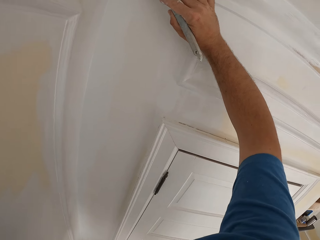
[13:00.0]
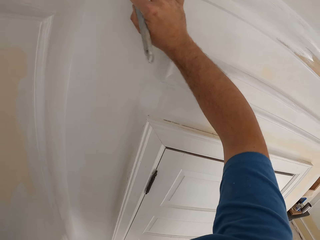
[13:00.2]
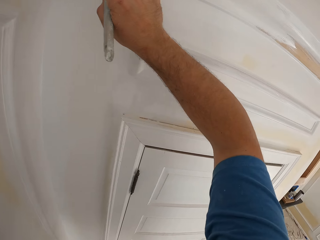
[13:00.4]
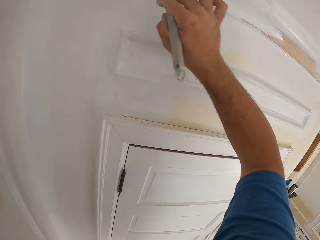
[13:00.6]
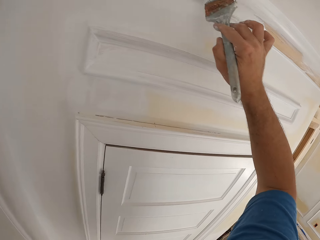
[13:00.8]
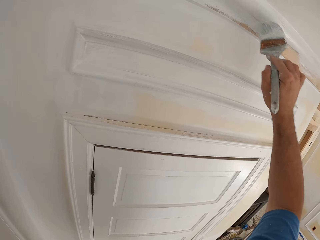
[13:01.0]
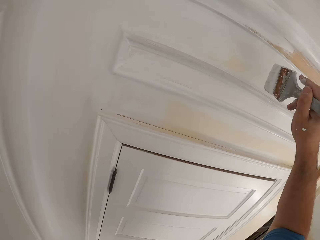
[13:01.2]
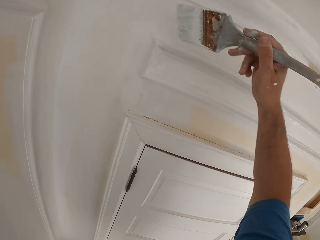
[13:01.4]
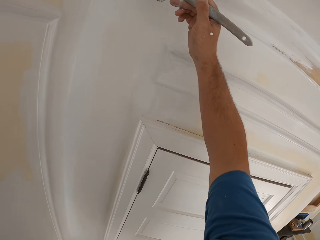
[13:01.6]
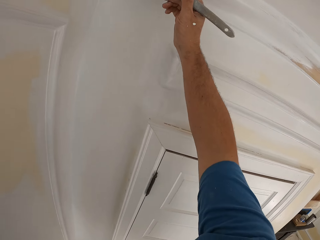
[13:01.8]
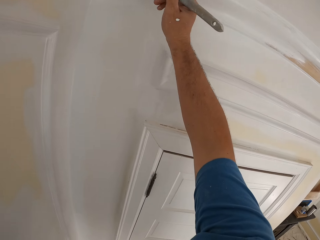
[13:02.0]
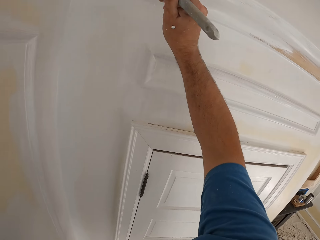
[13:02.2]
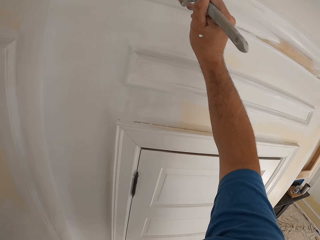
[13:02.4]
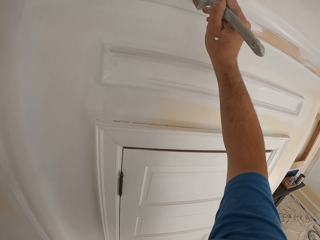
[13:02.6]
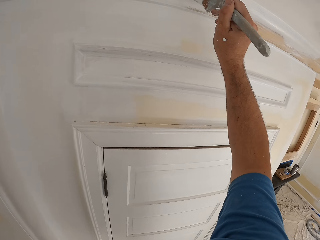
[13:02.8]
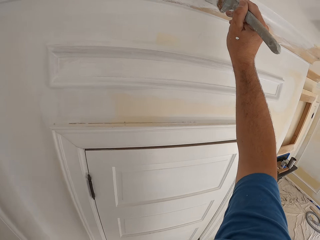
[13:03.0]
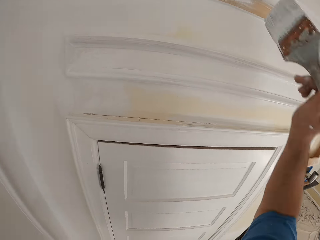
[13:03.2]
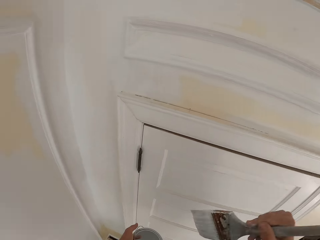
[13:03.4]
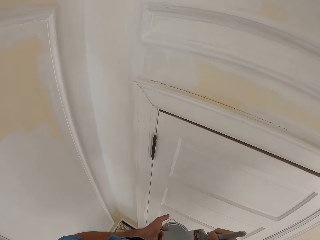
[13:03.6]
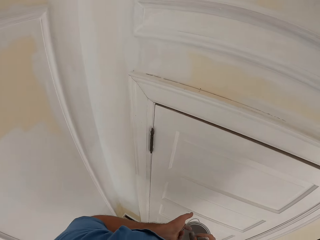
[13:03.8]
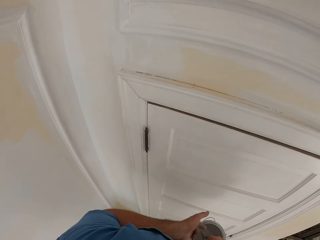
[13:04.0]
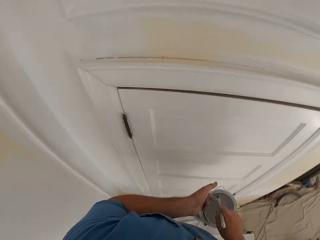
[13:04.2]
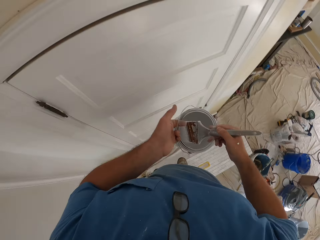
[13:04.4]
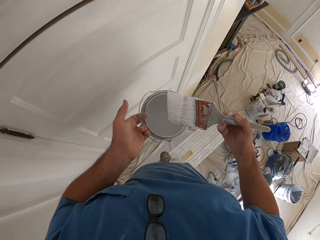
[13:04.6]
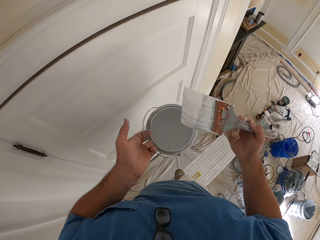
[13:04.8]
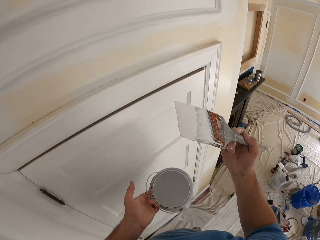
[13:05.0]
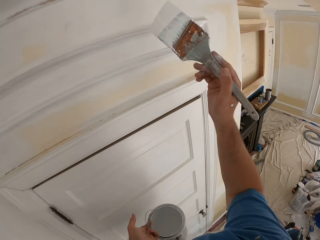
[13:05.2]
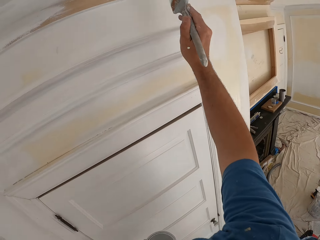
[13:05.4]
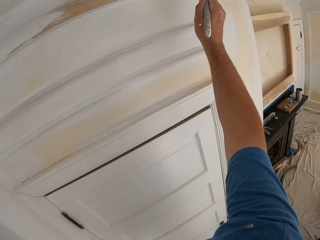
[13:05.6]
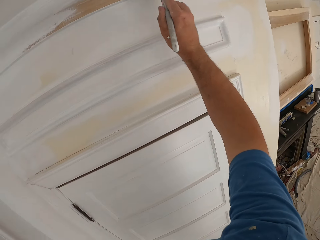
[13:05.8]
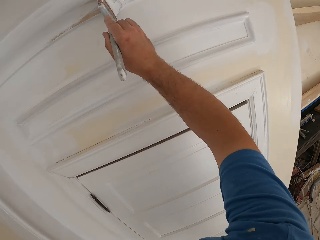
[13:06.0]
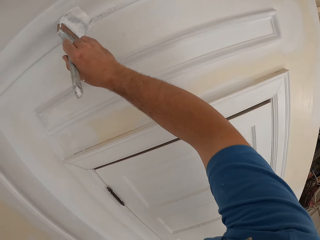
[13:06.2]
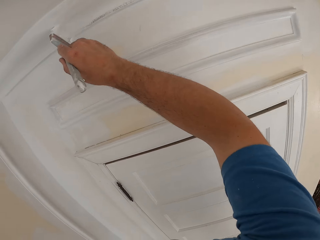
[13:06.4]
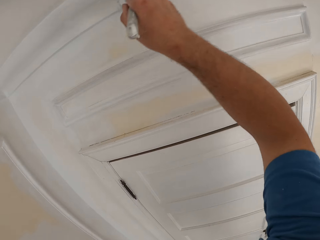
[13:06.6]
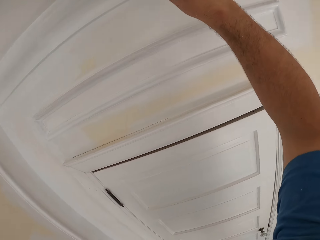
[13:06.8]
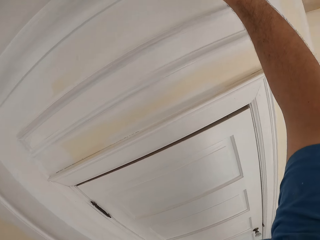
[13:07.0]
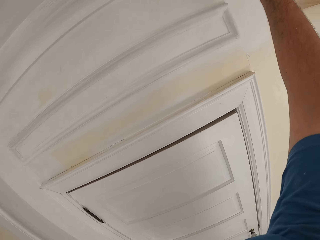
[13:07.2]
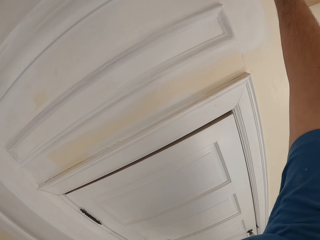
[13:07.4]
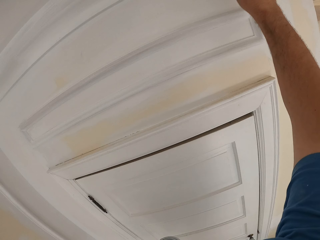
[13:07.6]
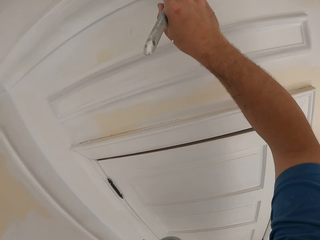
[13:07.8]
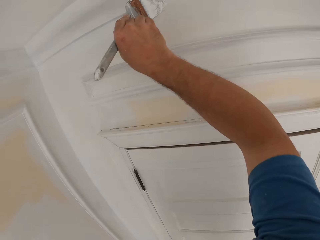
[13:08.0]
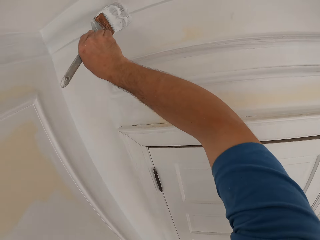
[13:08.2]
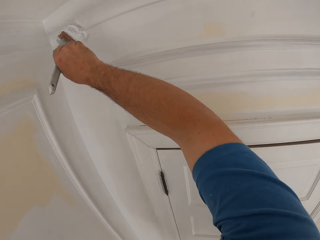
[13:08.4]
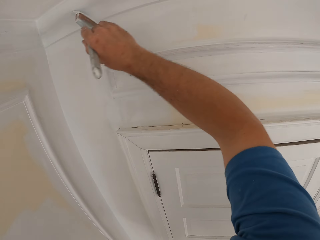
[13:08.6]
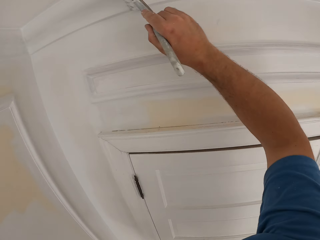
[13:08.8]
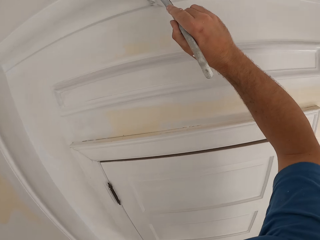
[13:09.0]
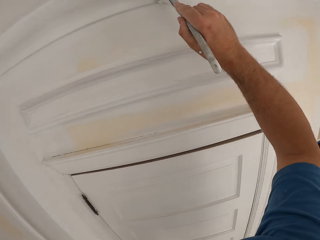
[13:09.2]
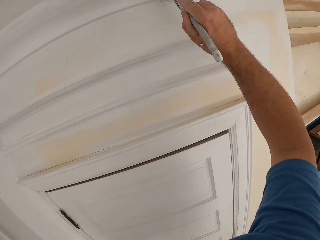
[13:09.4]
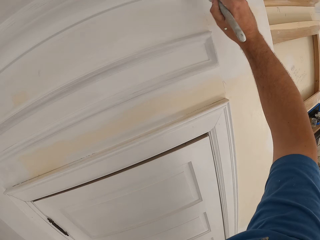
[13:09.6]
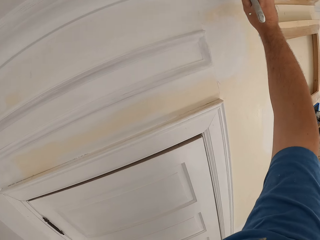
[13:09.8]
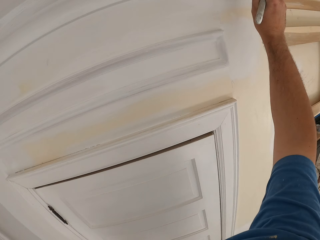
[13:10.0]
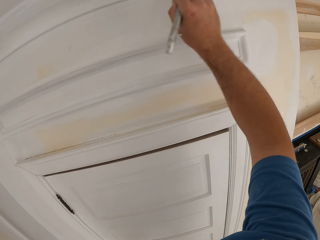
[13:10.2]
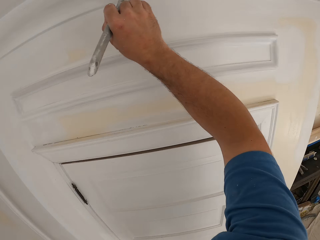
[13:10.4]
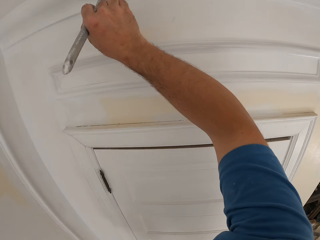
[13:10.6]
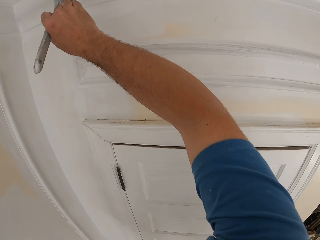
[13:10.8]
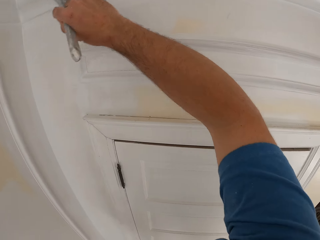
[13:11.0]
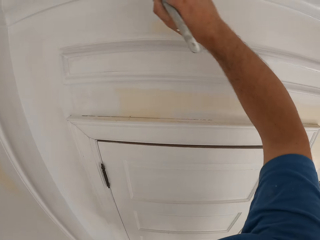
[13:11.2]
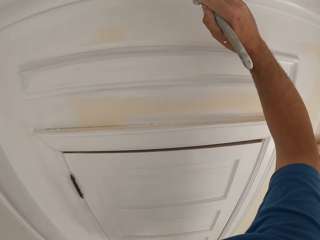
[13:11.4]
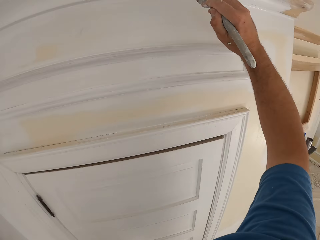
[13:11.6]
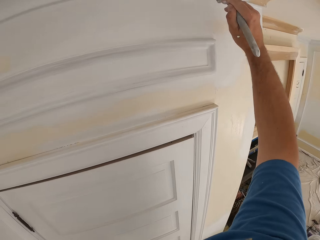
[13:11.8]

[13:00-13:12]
The camera wearer dips the paint brush into the paint can. He removes the brush from the paint. He paints the room wall or door transom with the paint brush in his right hand.

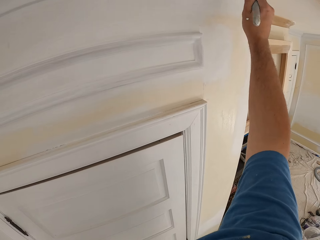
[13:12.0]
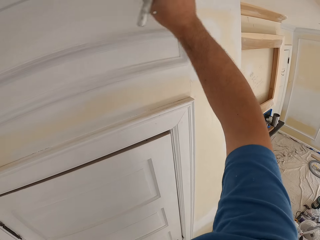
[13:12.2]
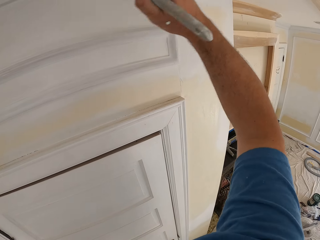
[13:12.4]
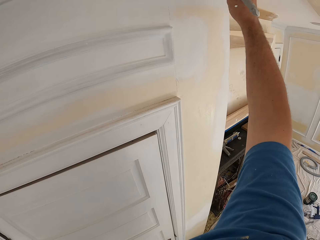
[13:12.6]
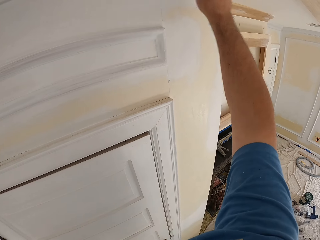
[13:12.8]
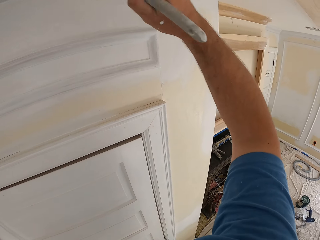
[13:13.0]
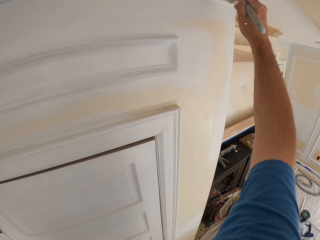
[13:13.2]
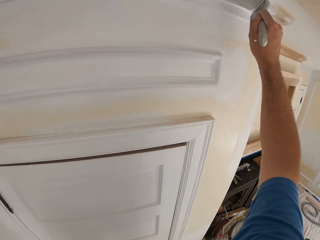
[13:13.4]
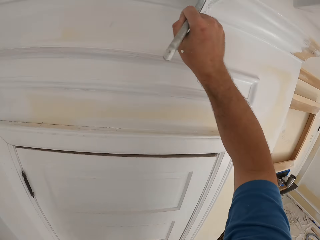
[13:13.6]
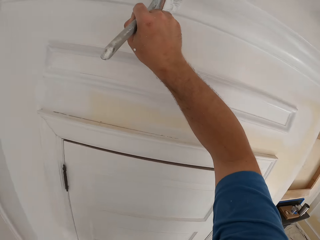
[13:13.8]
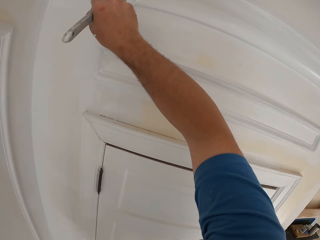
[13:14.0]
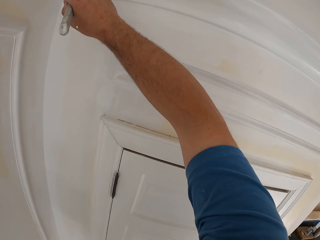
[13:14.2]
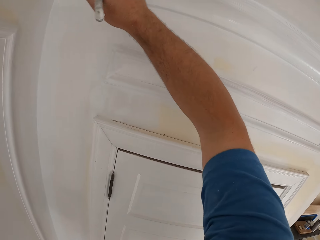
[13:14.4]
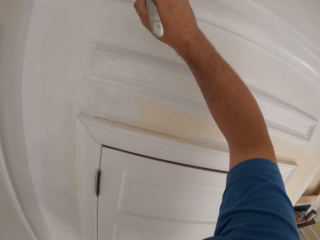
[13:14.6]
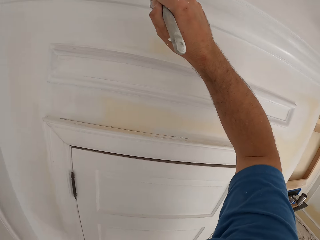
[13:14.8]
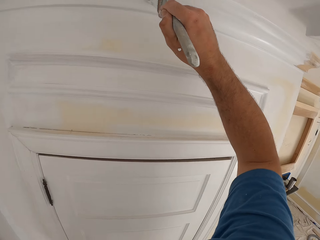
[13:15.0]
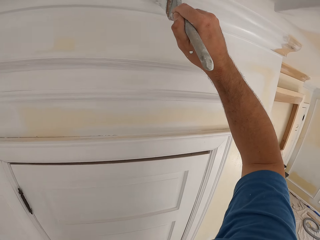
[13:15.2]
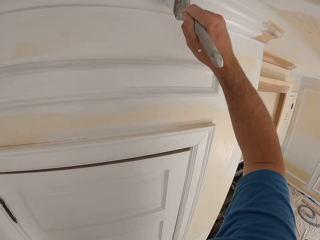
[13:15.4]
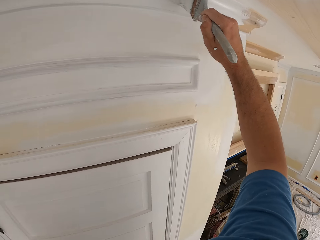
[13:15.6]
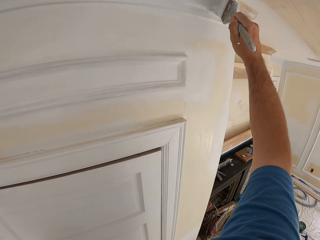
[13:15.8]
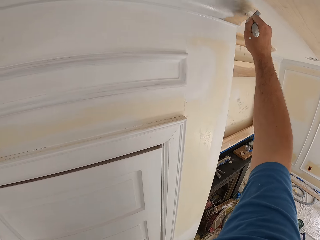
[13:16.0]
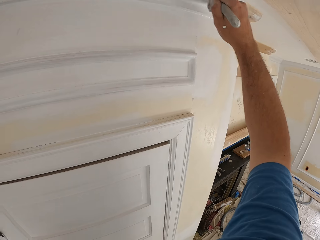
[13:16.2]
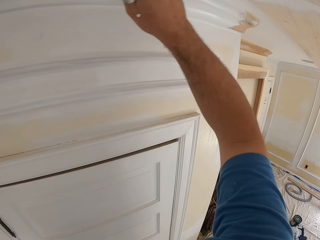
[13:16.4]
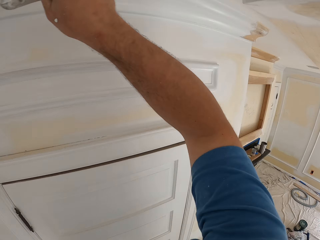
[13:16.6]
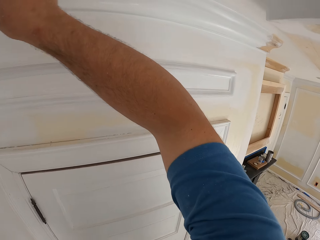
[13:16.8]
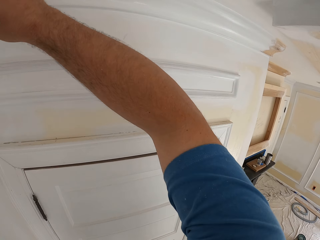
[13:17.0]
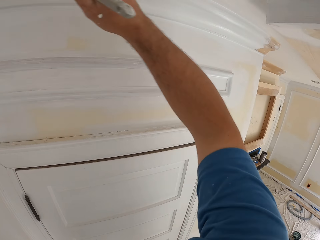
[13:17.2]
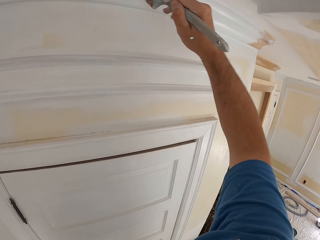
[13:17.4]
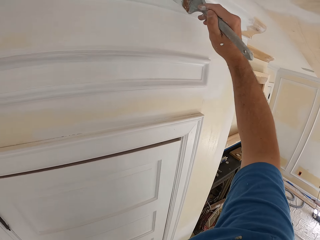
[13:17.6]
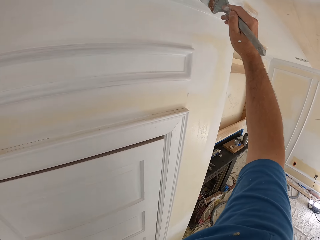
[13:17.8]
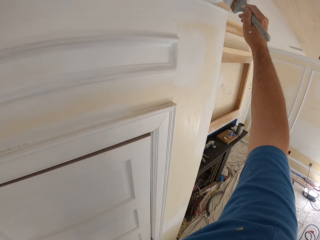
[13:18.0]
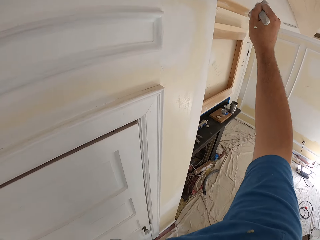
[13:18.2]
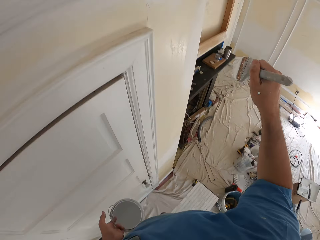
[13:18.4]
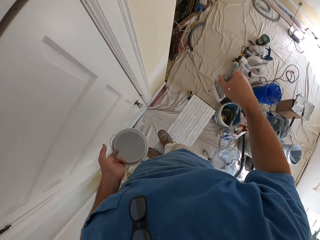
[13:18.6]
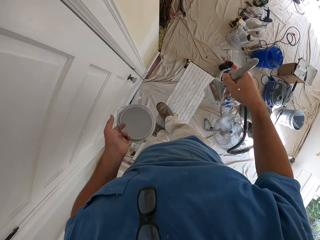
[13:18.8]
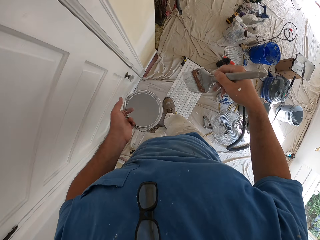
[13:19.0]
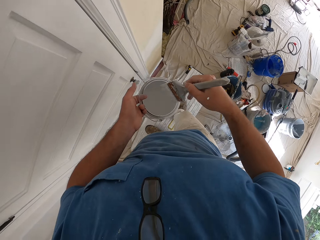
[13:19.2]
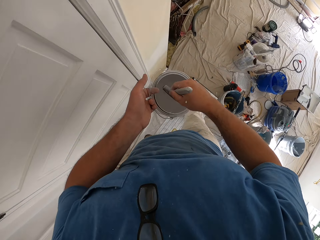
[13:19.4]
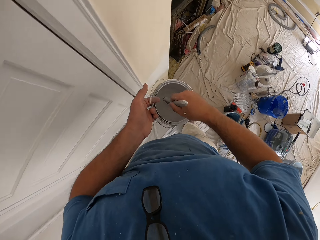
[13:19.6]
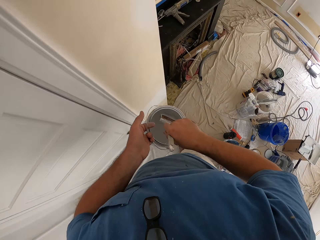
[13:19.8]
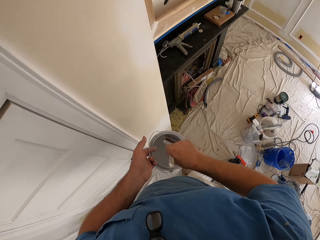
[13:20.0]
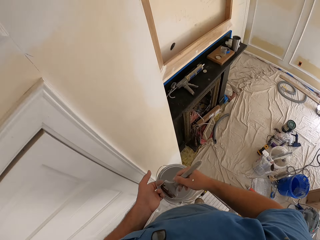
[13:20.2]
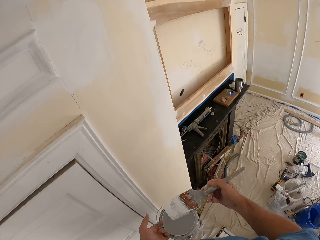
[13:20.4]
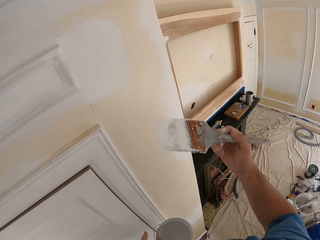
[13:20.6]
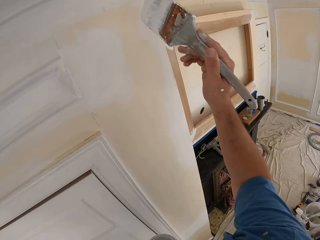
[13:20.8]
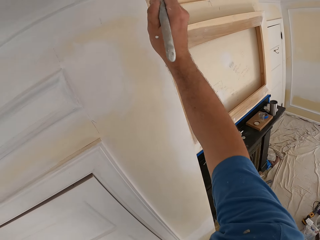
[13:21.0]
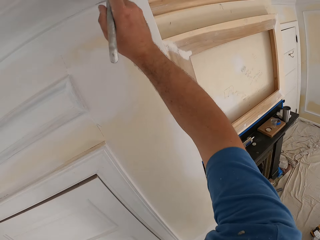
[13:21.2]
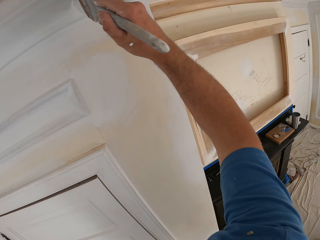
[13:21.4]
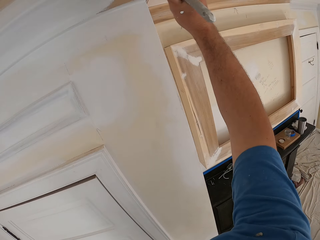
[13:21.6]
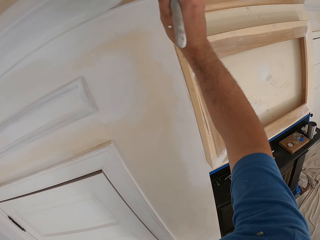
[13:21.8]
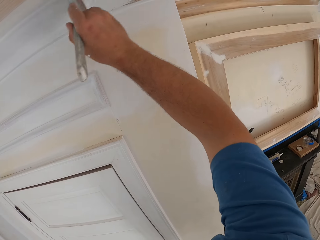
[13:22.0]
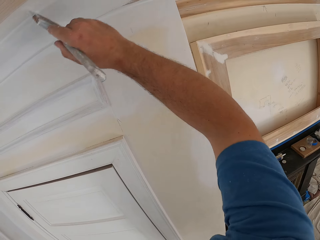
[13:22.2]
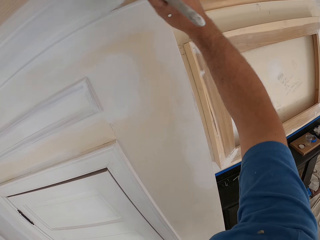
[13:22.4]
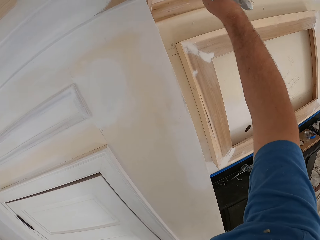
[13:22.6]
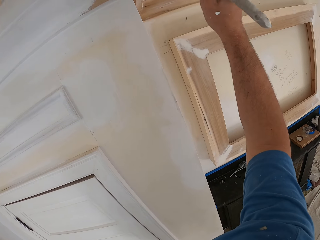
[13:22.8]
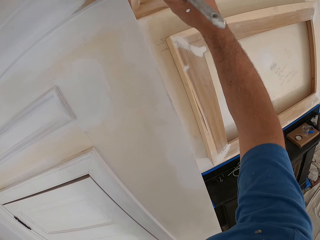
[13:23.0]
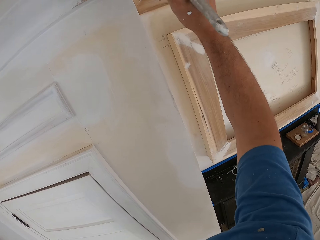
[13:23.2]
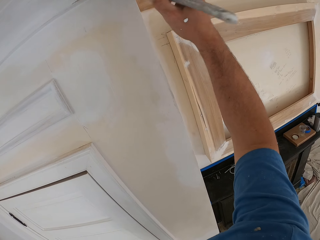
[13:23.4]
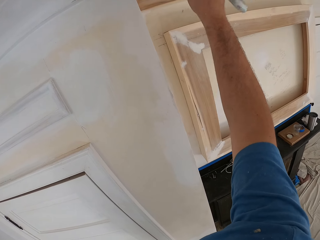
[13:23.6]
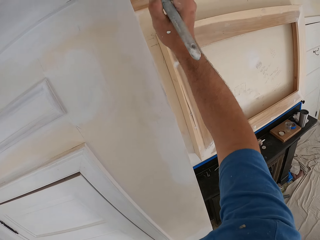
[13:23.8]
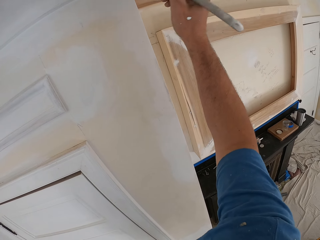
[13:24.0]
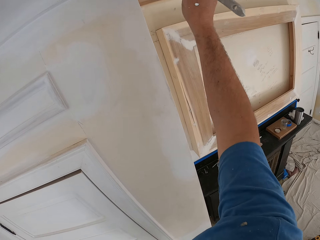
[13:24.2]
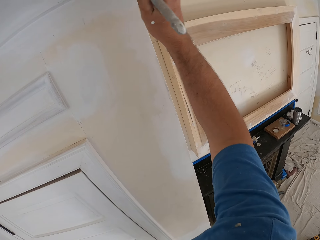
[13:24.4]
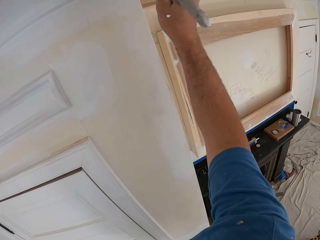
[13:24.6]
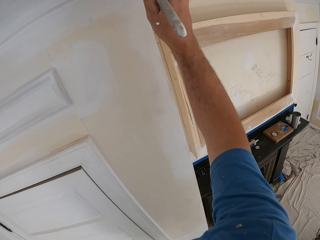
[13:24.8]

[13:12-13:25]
The camera wearer dips the paint brush into the paint can. He removes the brush from the paint. He paints the room wall or door transom with the paint brush in his right hand.
